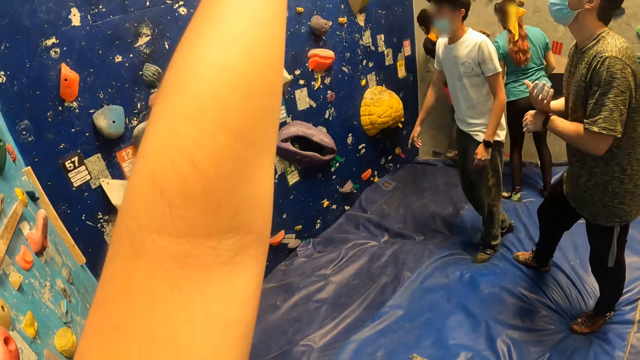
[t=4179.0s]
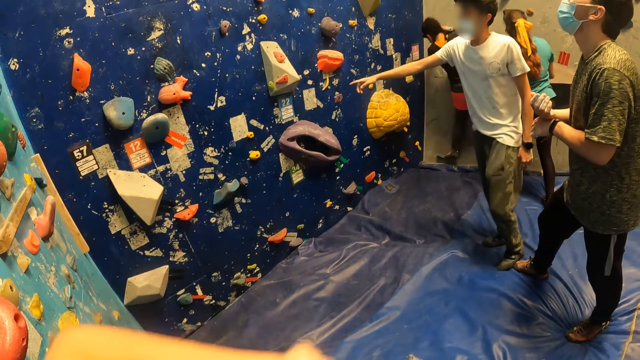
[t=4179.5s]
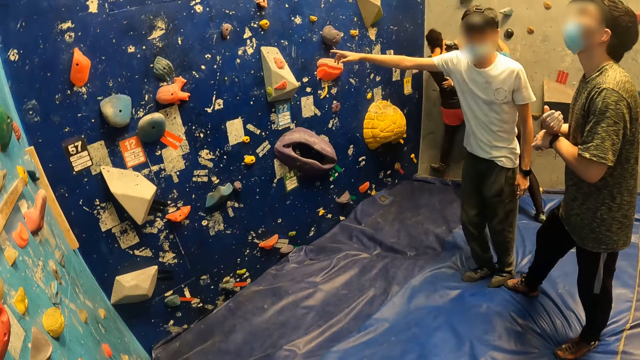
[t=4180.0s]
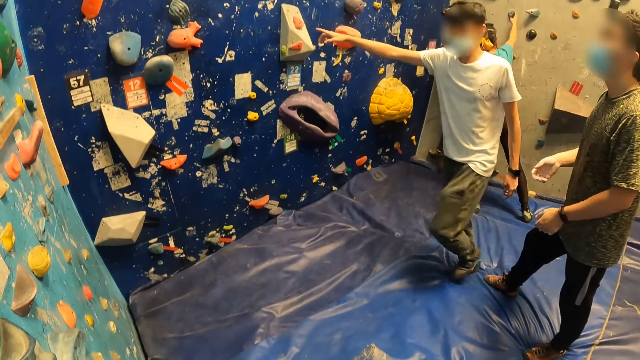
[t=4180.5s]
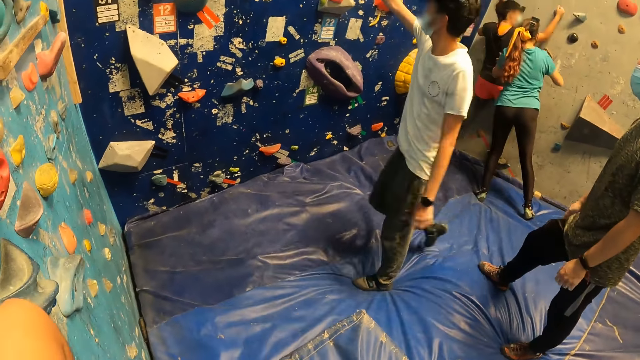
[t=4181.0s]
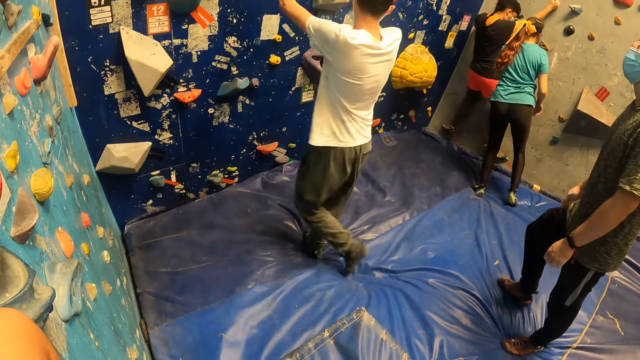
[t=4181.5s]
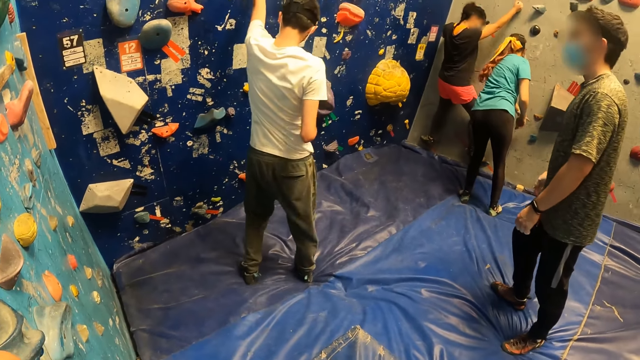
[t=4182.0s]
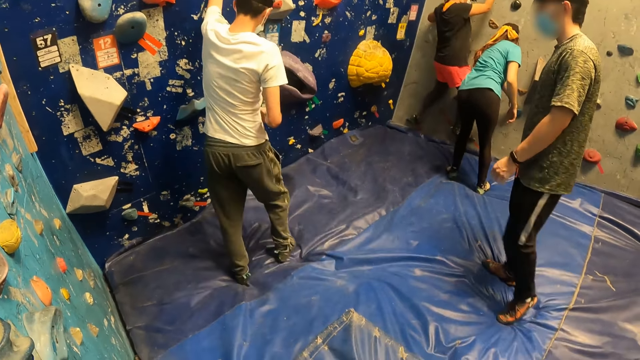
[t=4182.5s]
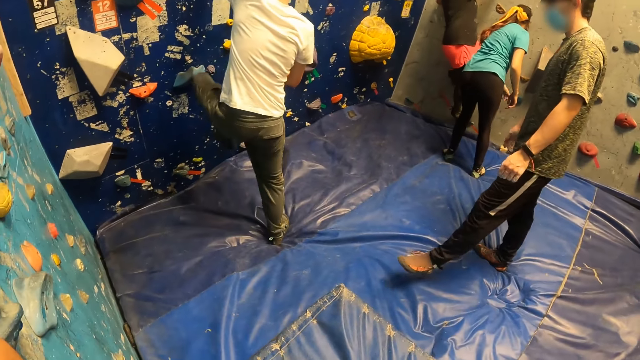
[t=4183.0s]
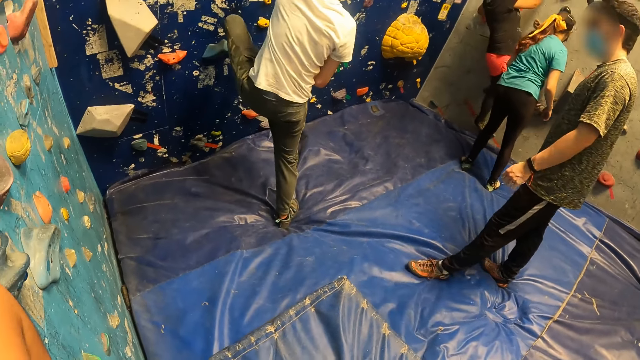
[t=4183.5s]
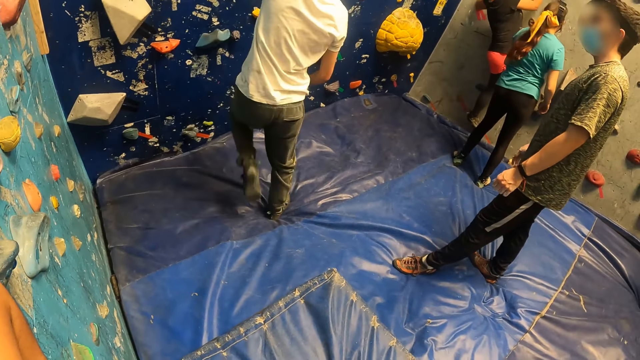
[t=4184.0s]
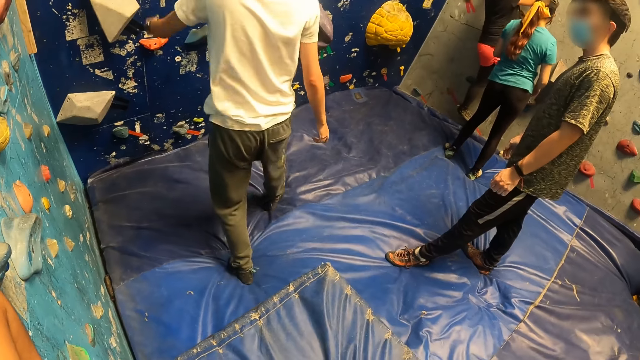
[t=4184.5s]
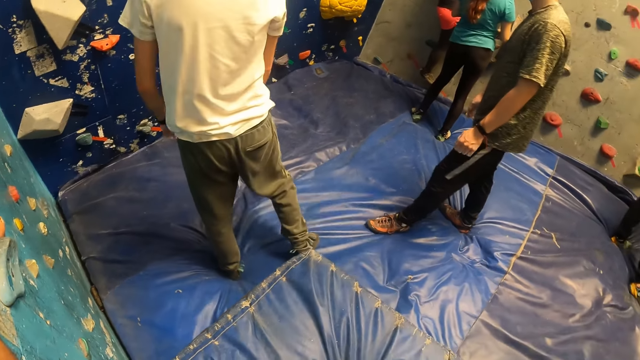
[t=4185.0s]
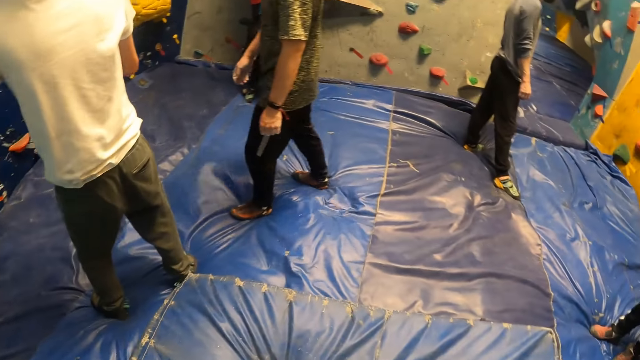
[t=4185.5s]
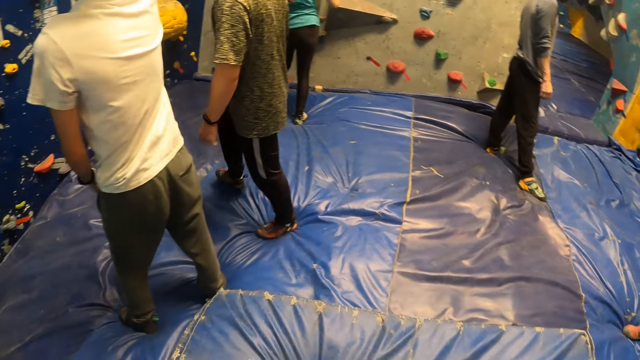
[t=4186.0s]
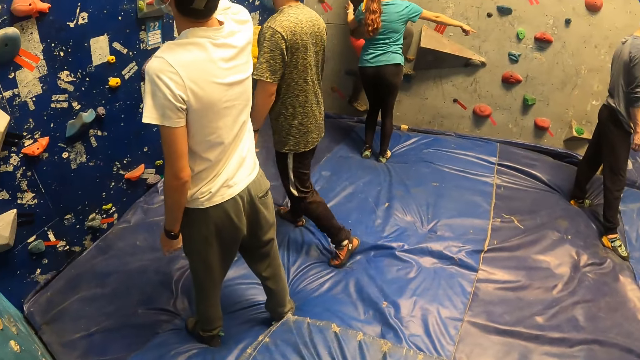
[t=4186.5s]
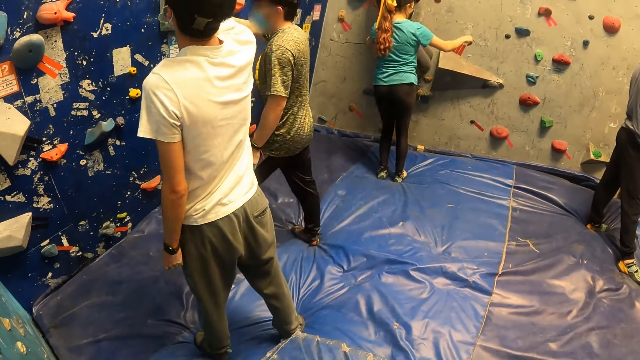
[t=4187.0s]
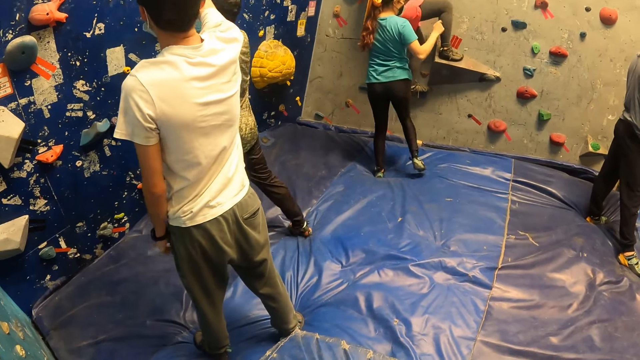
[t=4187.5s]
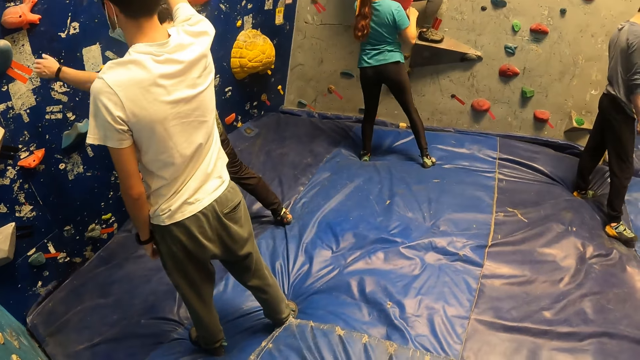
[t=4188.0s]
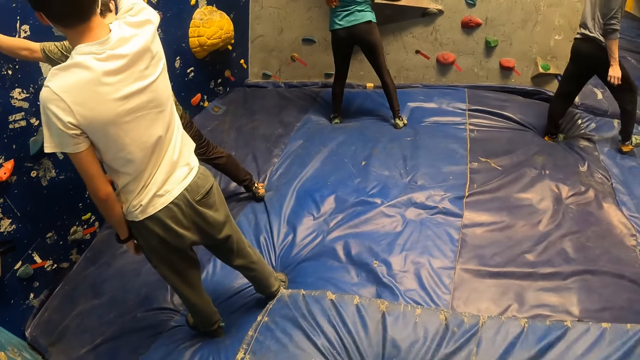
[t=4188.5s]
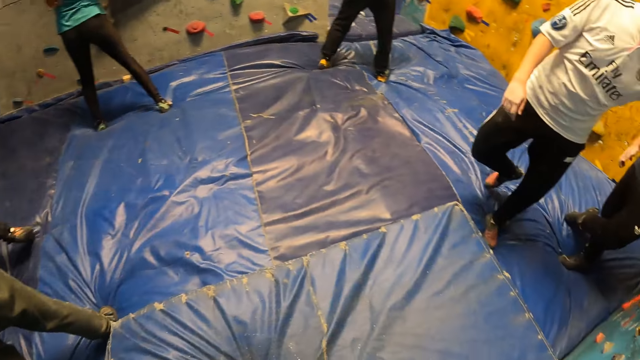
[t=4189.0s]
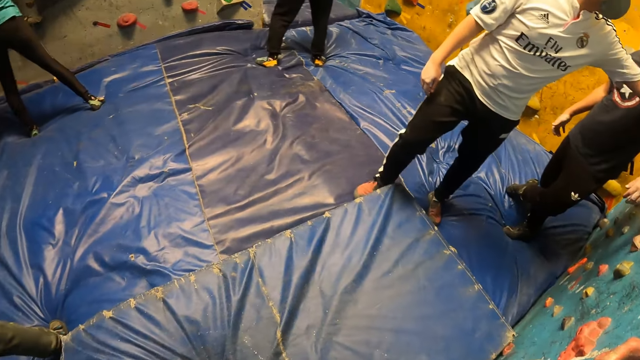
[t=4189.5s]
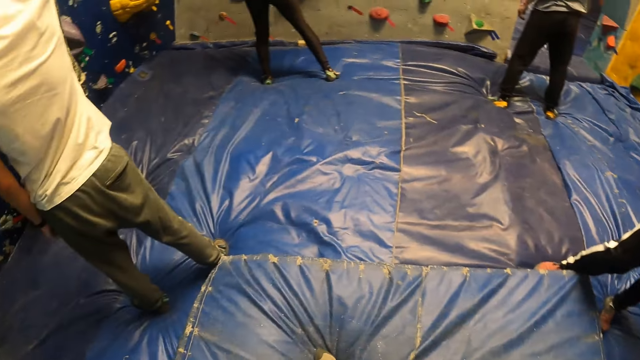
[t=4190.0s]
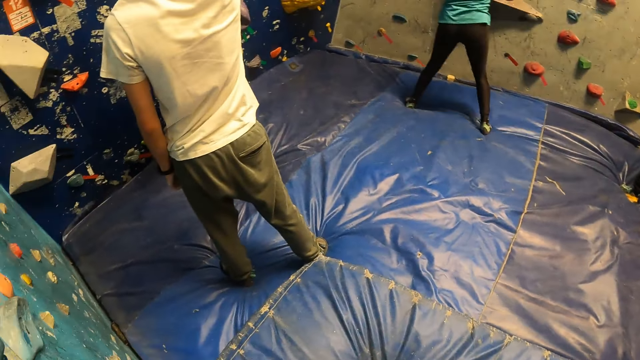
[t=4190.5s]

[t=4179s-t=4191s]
A man points at the climbing wall. The man converses with another man. The first man touches the sole of his right shoe with his hands. The first man climbs the climbing wall and moves backwards. The other man walks forward and touches the climbing wall.

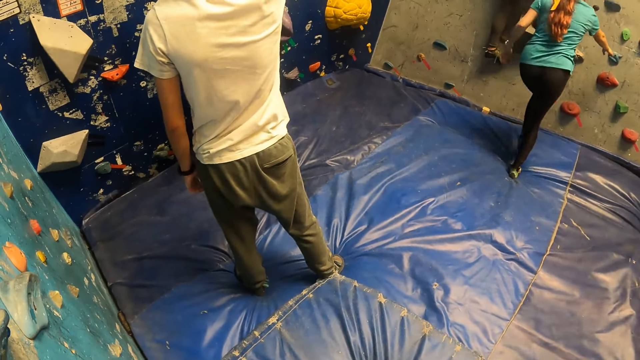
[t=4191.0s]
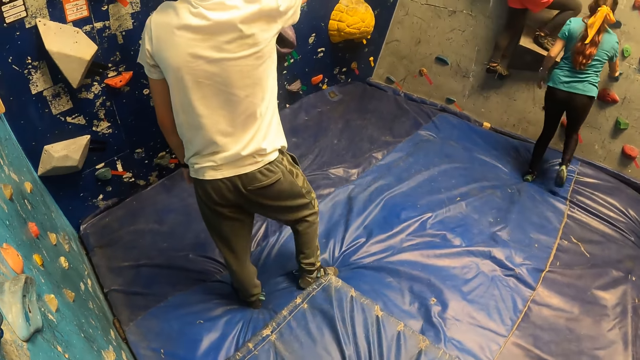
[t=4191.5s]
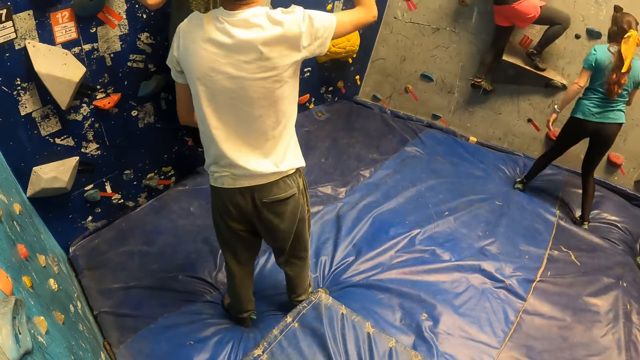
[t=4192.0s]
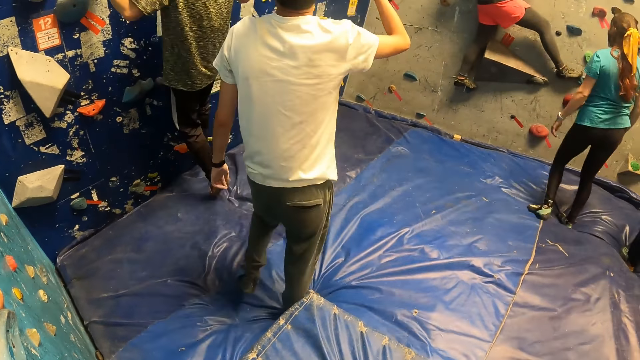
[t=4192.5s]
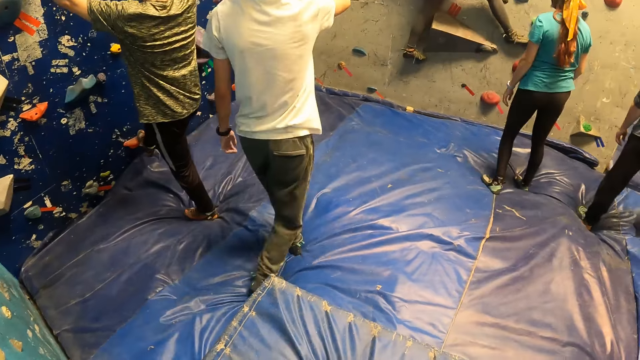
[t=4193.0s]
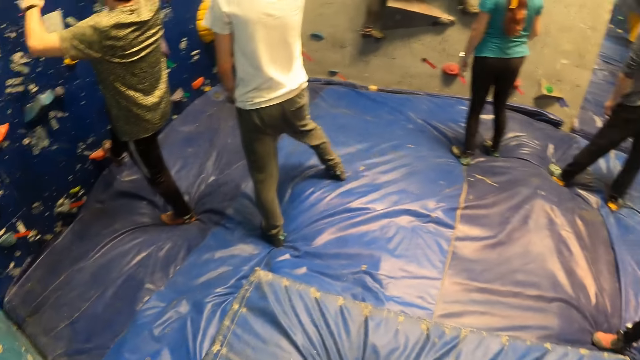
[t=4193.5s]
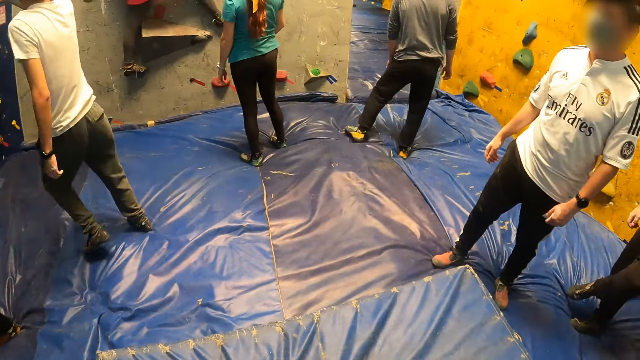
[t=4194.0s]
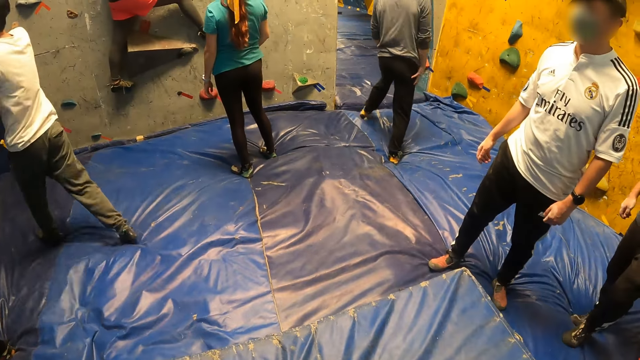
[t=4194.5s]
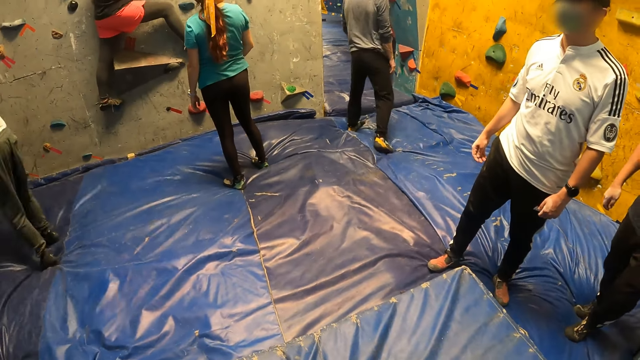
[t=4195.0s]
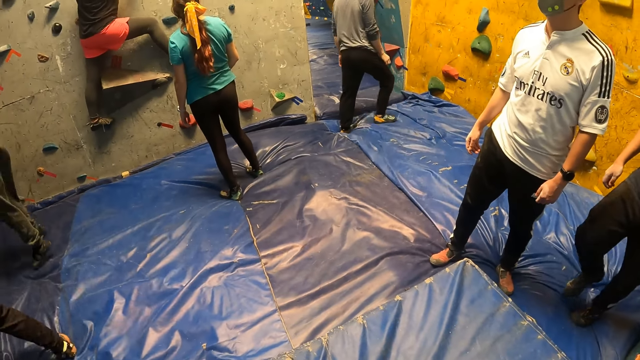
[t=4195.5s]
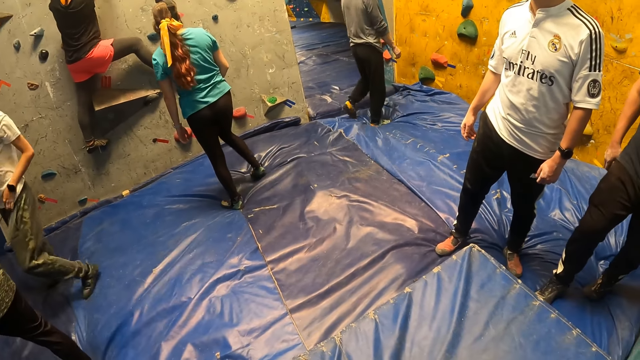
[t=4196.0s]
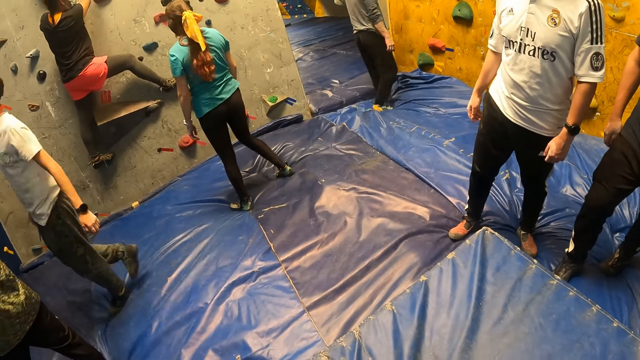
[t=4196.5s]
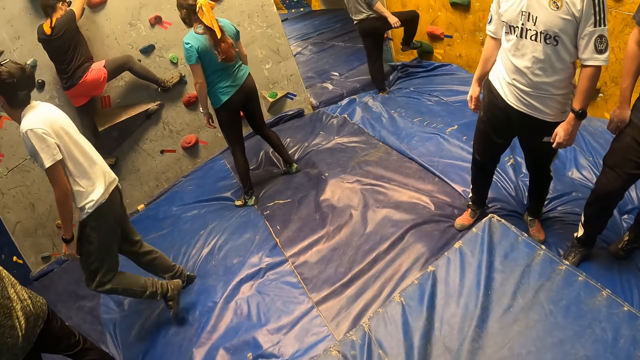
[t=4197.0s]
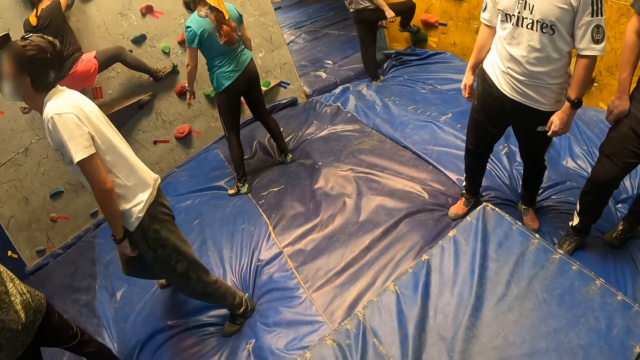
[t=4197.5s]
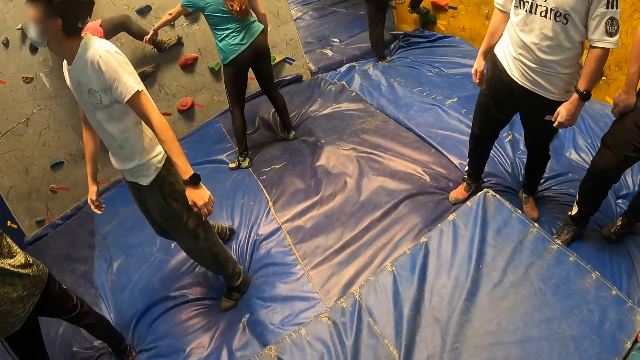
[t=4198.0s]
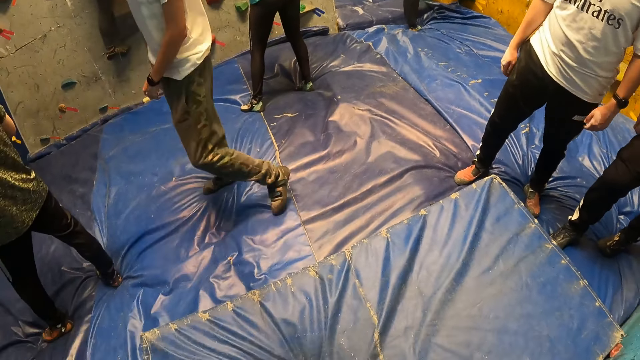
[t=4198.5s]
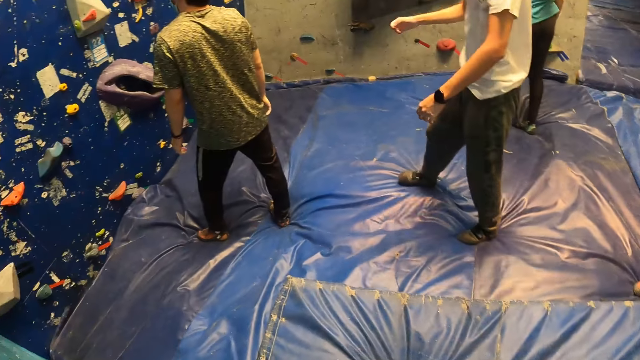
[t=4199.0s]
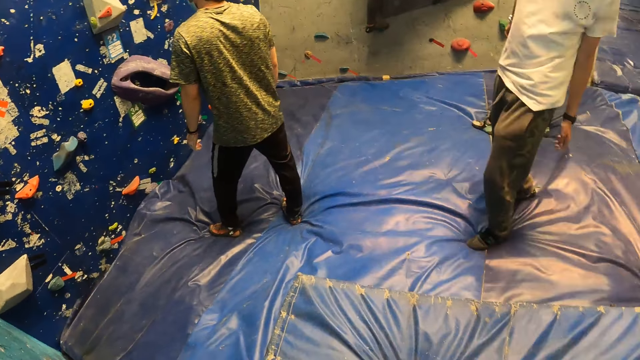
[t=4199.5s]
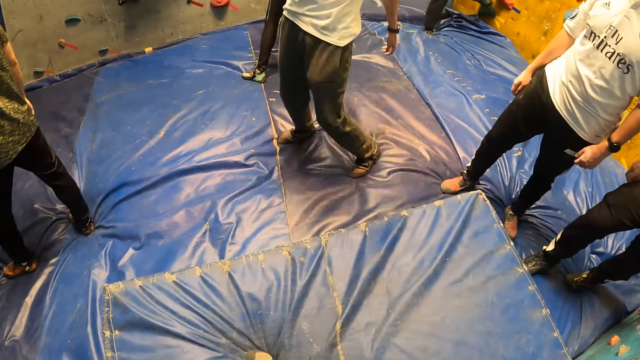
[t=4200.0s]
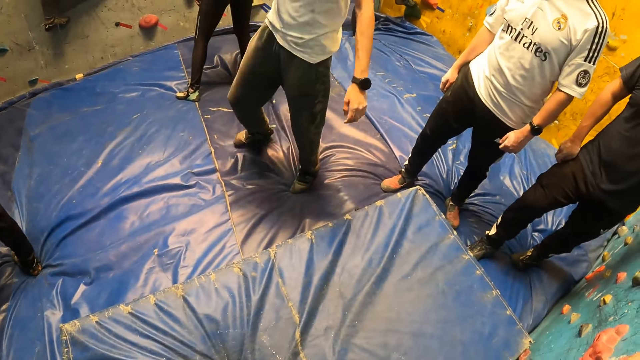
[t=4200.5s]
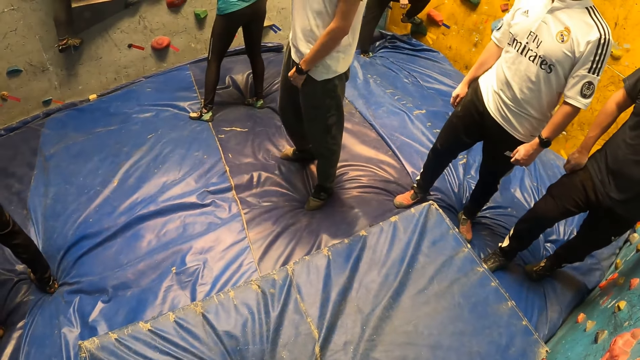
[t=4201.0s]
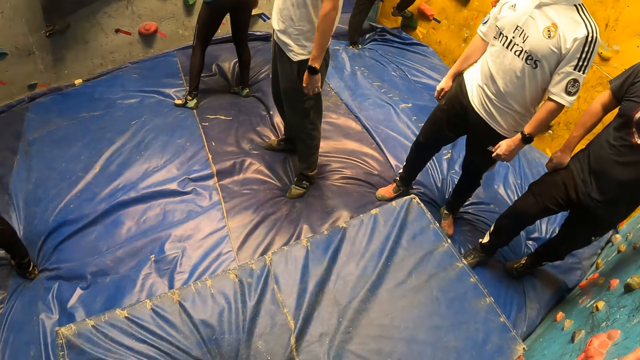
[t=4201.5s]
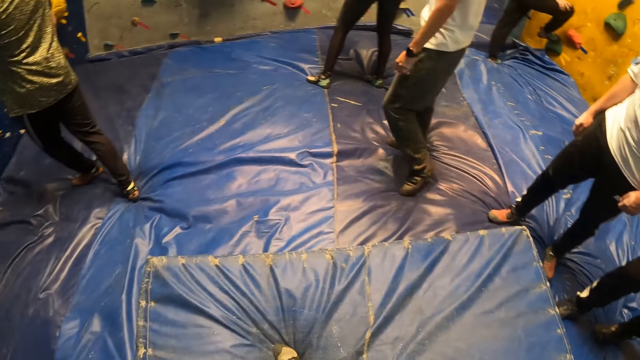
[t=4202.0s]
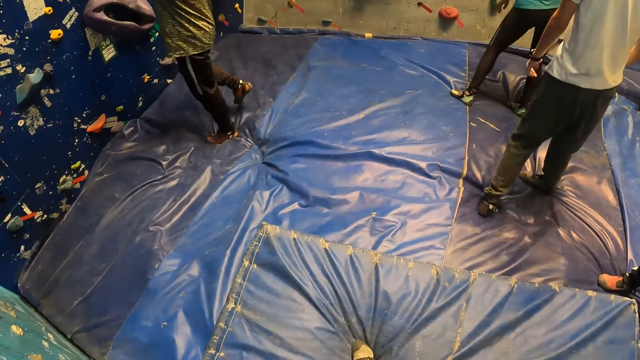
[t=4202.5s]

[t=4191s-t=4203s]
A man steps down from the bouldering wall. Another man walks towards the climbing wall, jumps onto the climbing wall and moves backwards.
